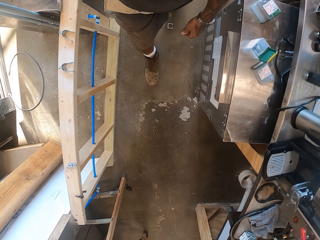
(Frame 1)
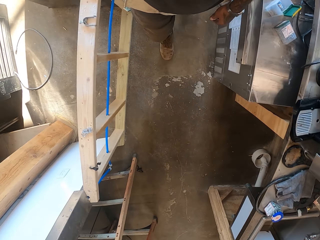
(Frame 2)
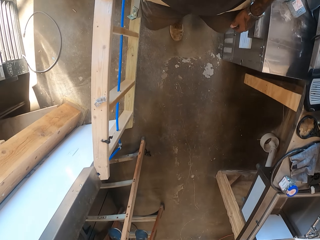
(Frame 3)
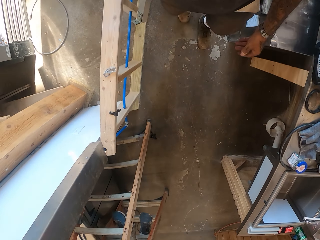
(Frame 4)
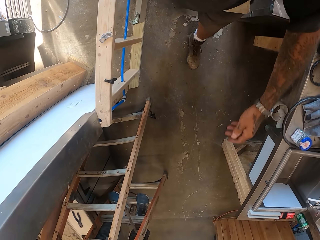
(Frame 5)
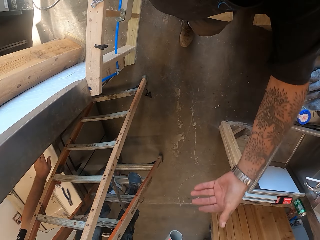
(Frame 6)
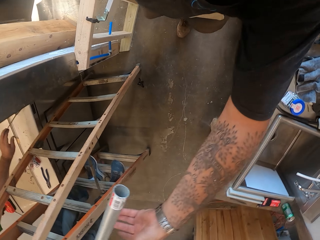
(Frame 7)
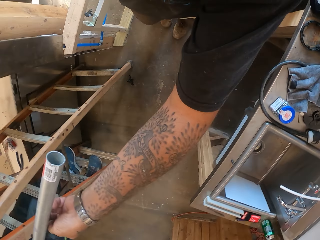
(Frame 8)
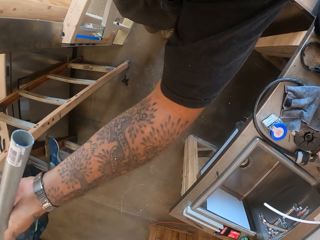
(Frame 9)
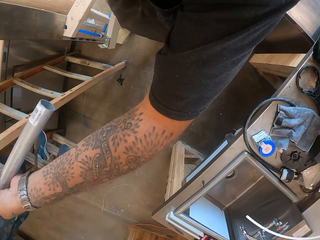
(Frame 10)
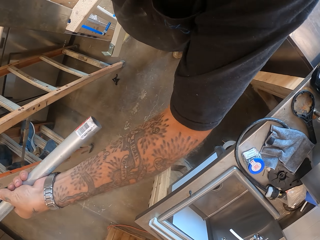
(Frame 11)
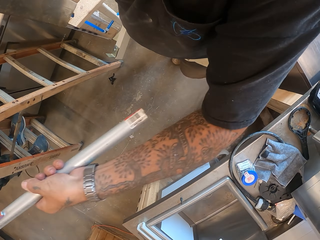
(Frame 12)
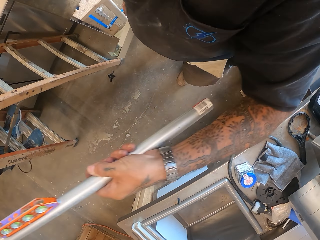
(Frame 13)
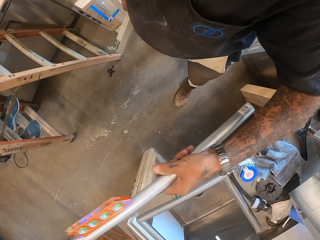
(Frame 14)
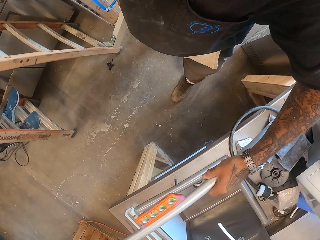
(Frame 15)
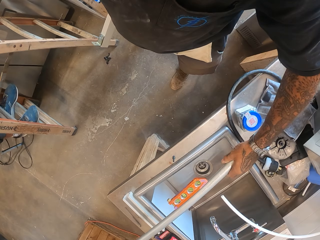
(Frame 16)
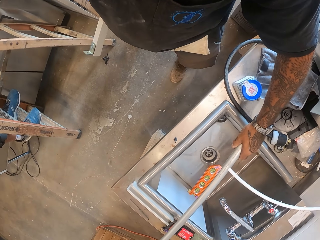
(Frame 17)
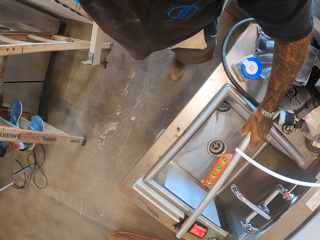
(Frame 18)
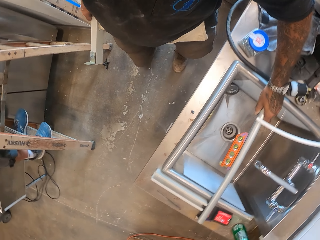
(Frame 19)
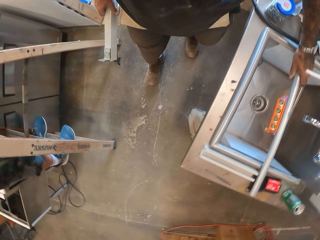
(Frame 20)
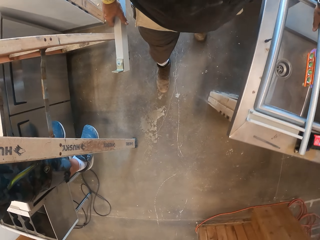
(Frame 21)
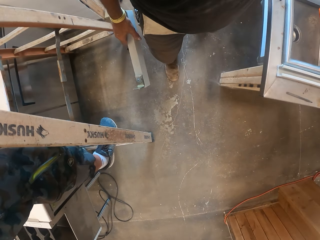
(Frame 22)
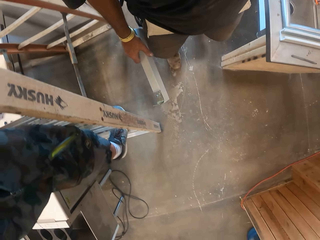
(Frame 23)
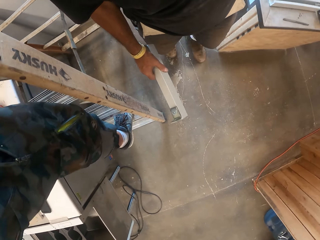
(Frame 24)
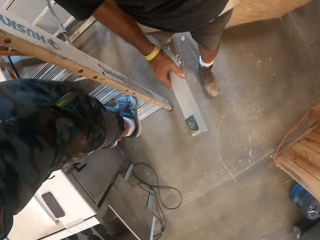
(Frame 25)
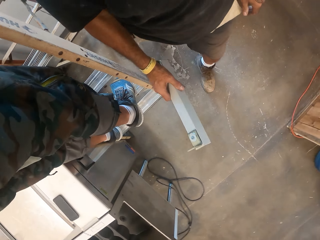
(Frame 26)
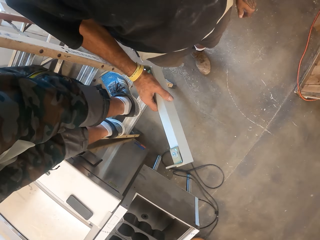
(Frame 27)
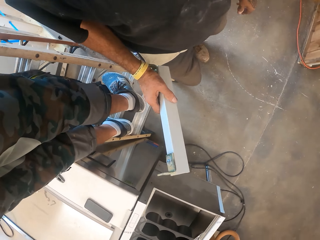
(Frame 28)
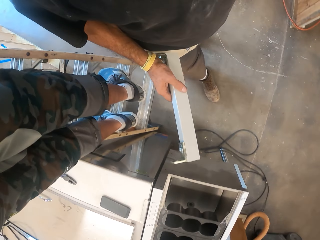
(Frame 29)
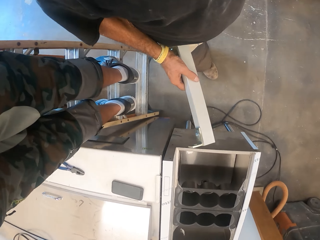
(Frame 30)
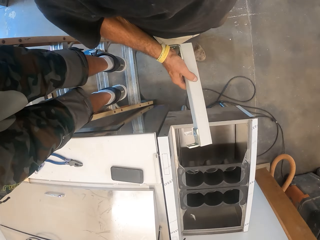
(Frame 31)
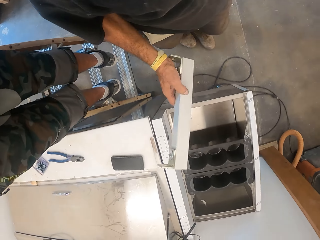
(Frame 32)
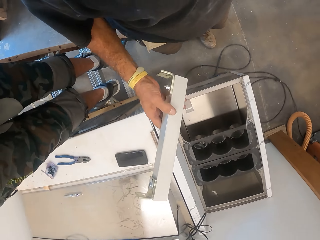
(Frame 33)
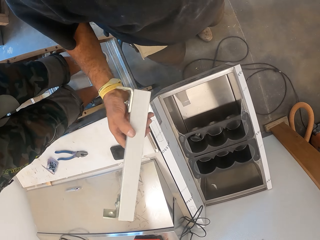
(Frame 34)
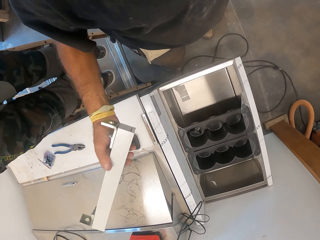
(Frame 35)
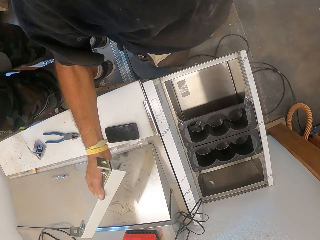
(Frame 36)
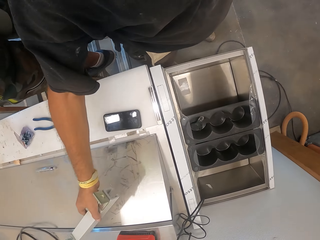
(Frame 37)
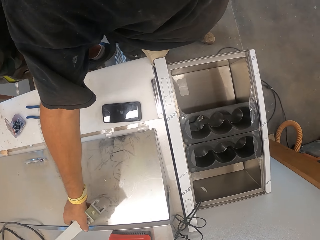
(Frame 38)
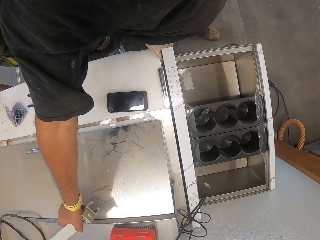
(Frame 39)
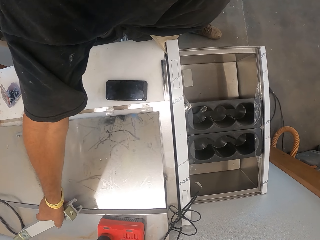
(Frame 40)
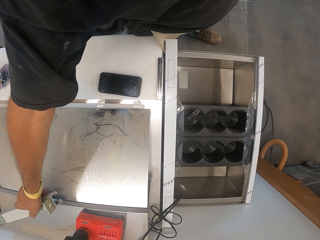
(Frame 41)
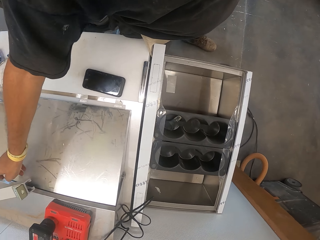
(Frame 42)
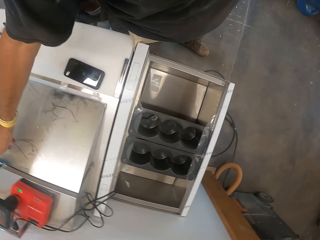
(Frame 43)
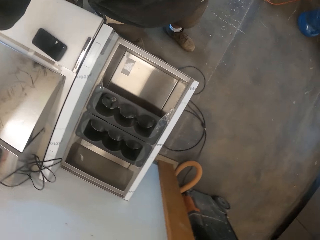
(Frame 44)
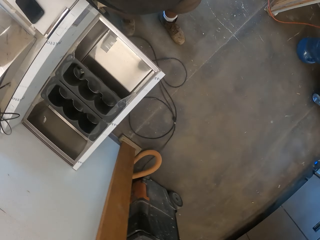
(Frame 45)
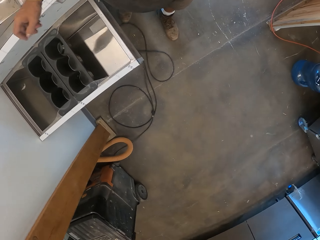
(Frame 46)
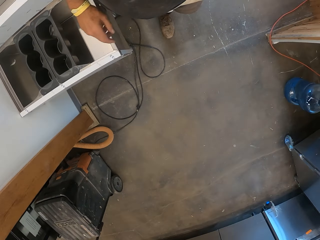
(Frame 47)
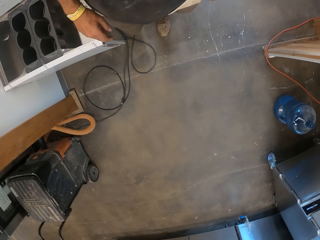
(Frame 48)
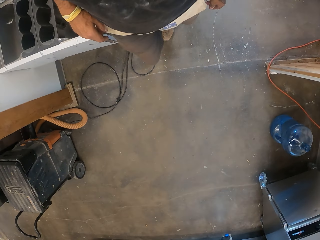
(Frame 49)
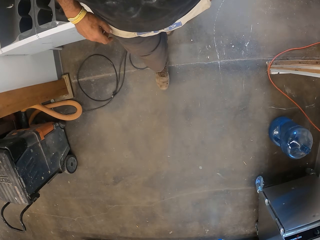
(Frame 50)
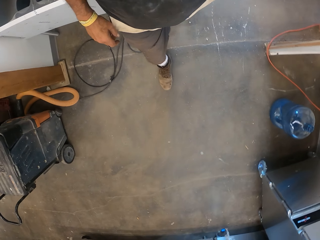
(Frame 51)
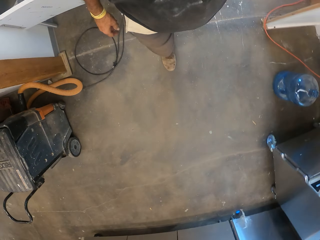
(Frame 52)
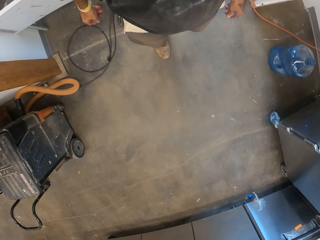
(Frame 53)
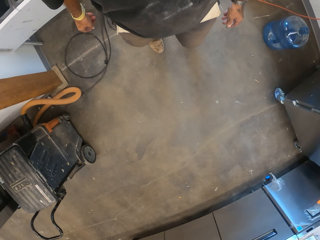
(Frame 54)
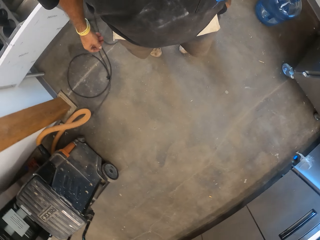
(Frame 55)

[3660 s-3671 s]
The camera wearer walks in the workshop. A man gives the camera wearer a rod. The camera wearer puts the rod on top of the sink. They hold the rod. They walk in the workshop. They put the curtain rail on top of the cabinet. They turn around and walk in the workshop.
